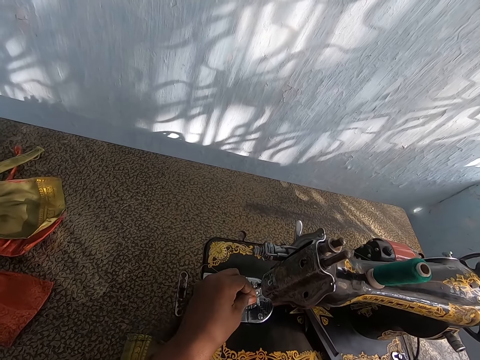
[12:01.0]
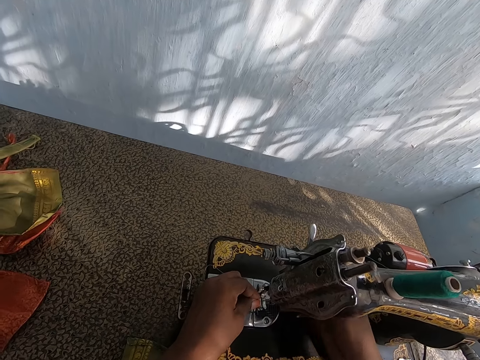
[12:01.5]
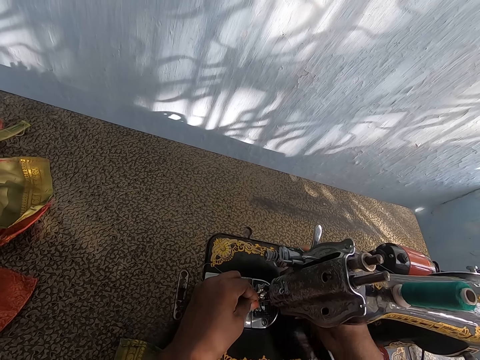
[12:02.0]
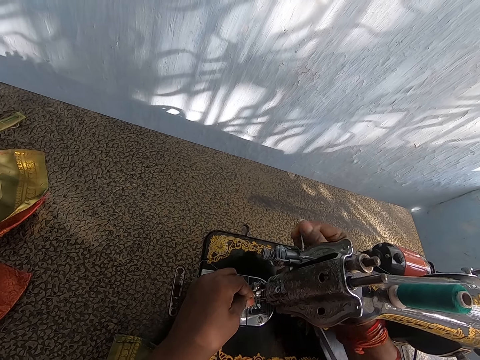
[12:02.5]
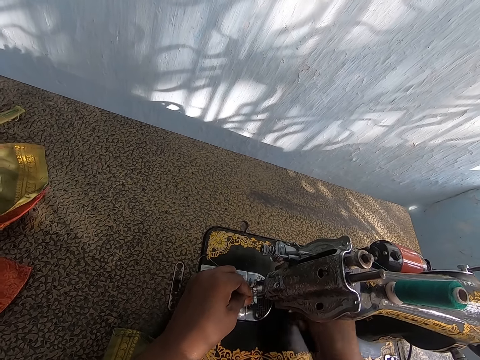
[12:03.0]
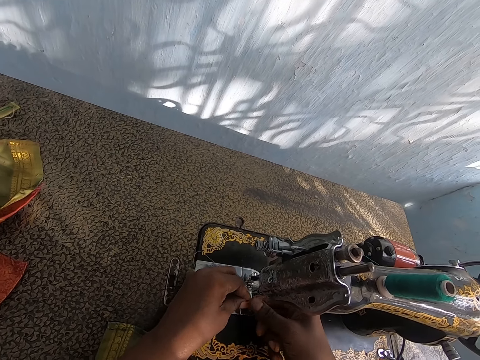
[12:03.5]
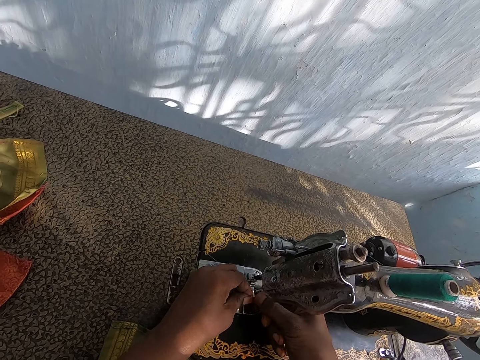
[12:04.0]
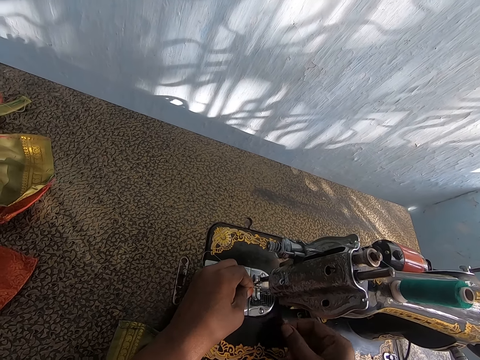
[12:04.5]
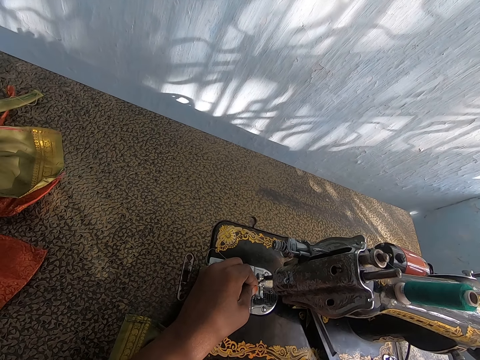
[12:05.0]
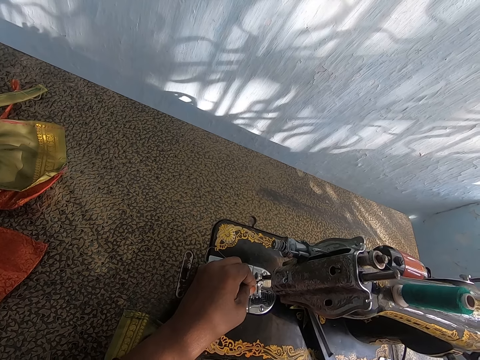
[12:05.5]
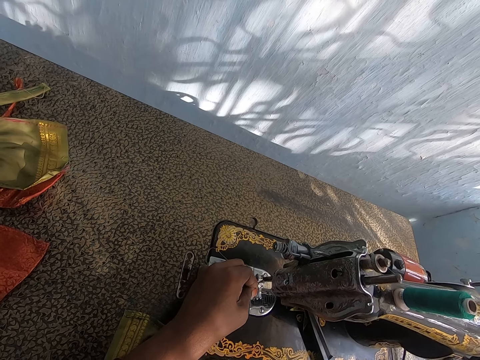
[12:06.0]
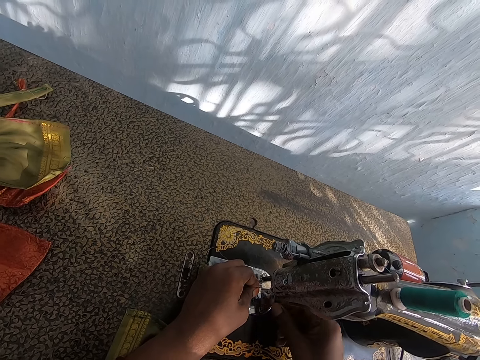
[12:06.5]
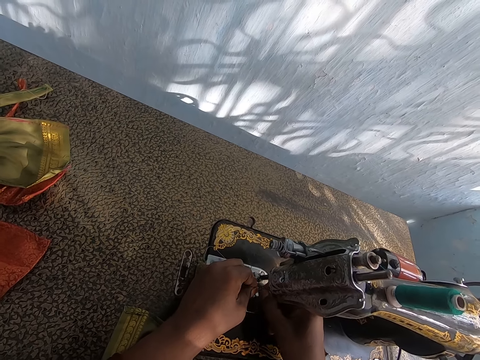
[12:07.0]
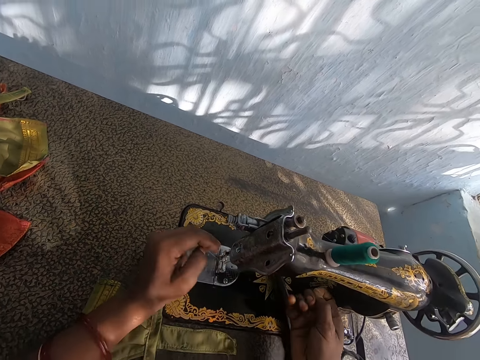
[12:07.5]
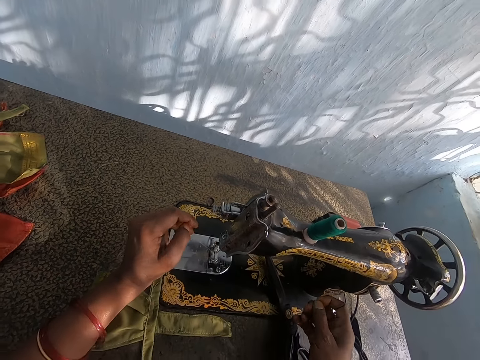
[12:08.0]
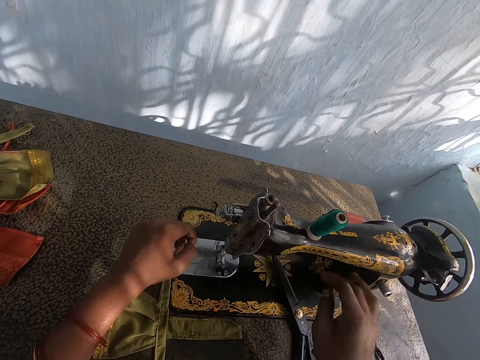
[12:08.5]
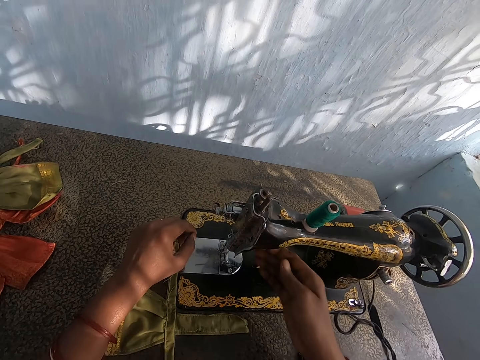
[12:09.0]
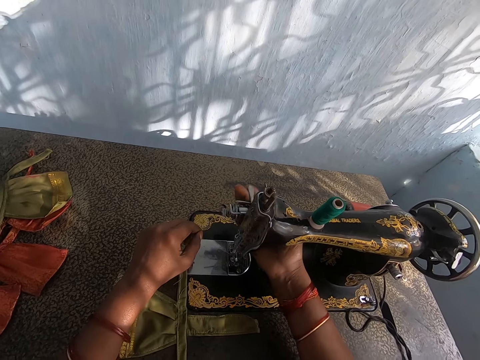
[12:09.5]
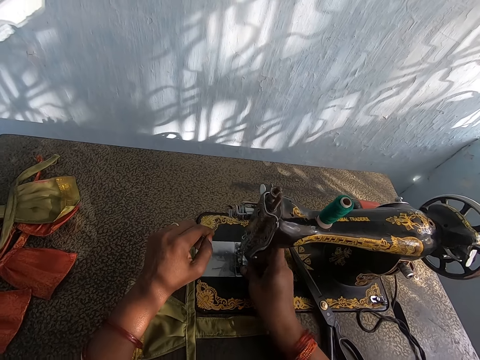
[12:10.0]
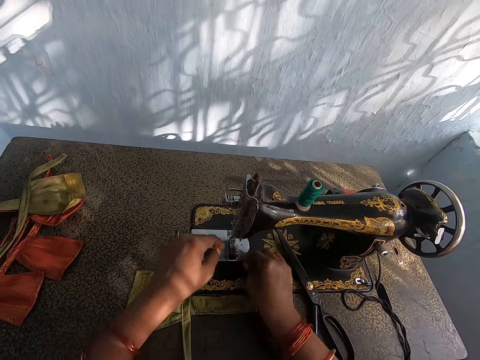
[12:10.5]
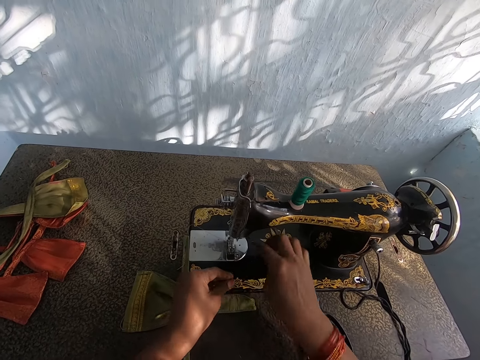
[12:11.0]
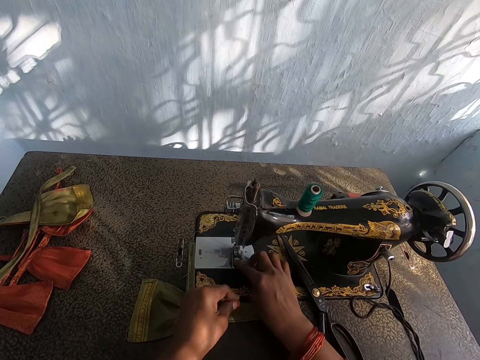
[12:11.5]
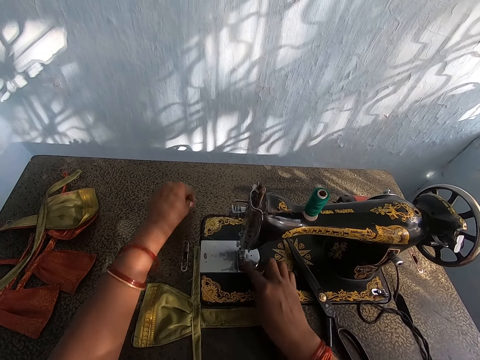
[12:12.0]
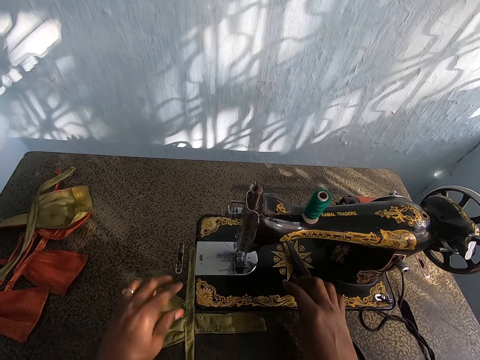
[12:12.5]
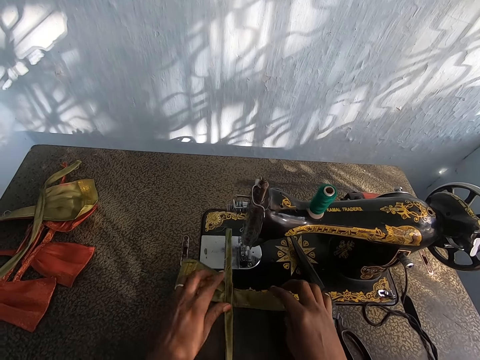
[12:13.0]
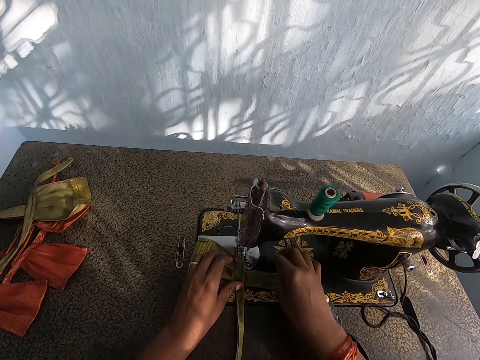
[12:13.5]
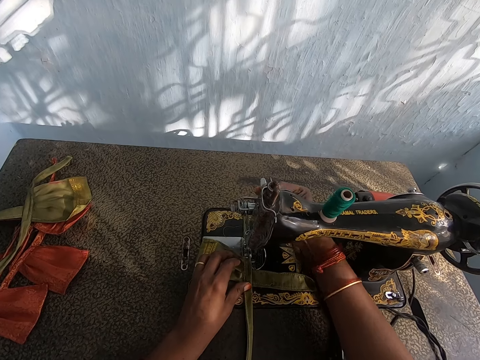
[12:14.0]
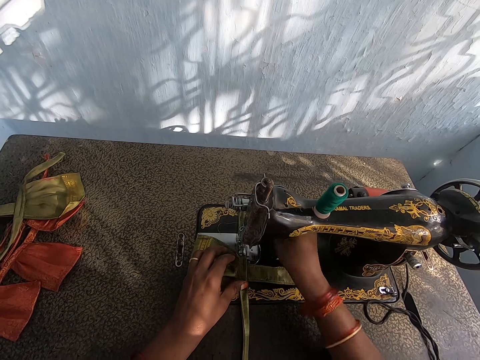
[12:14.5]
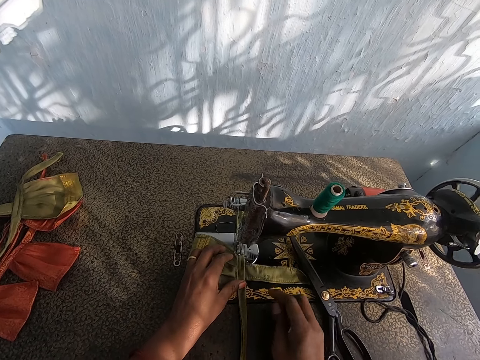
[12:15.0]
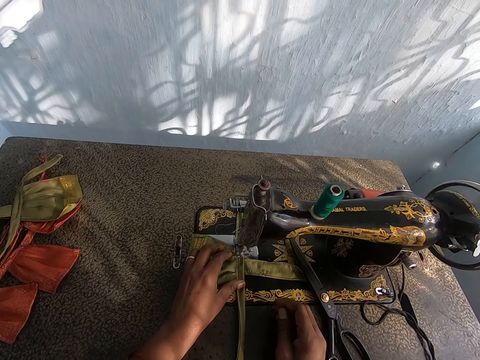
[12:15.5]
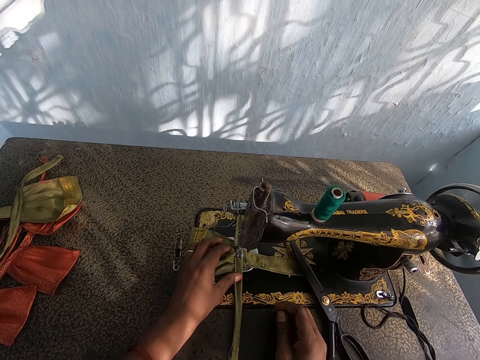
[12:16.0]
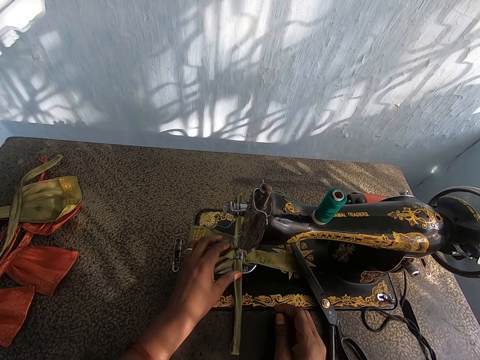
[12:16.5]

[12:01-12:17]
The camera wearer fixes a thread in the sewing machine. She puts down the needle with her right hand. She puts up the needle with her right hand. She places the fabric on the sewing machine with her hands. She puts down the needle with her right hand. She sews the fabric with the sewing machine.

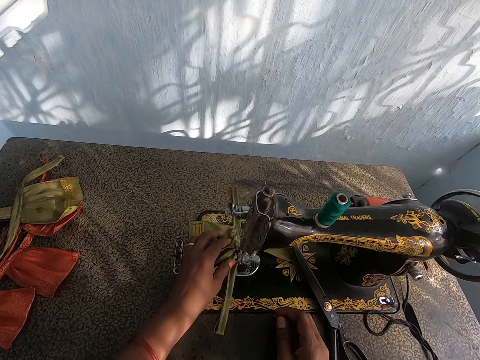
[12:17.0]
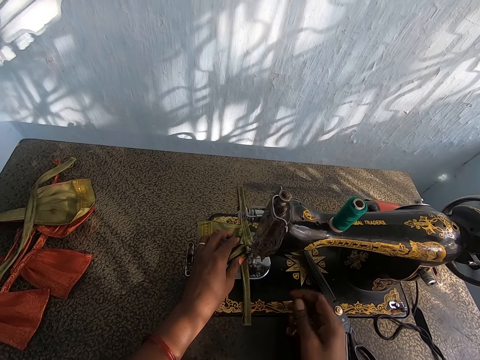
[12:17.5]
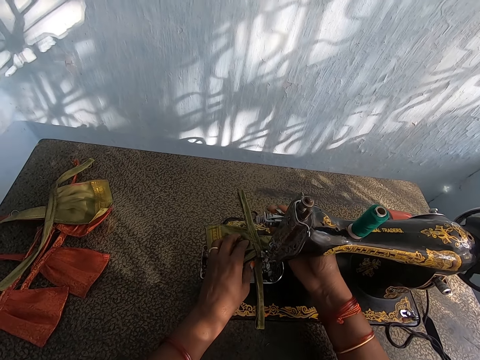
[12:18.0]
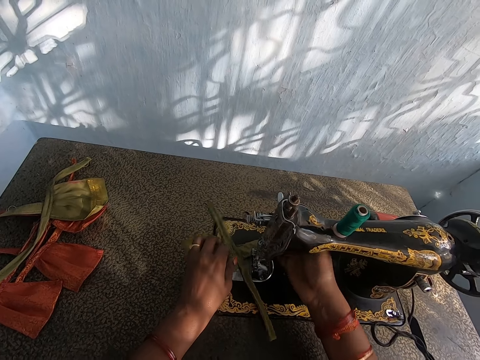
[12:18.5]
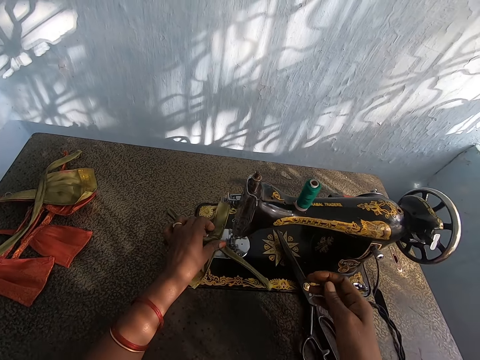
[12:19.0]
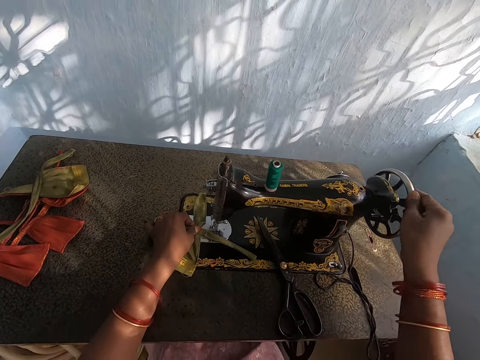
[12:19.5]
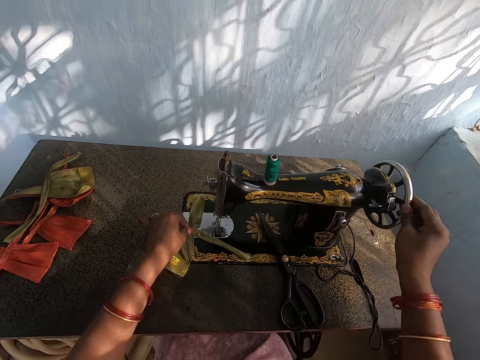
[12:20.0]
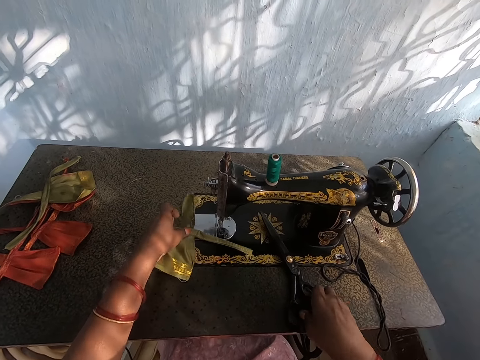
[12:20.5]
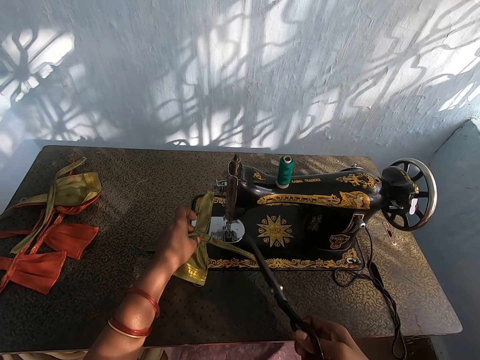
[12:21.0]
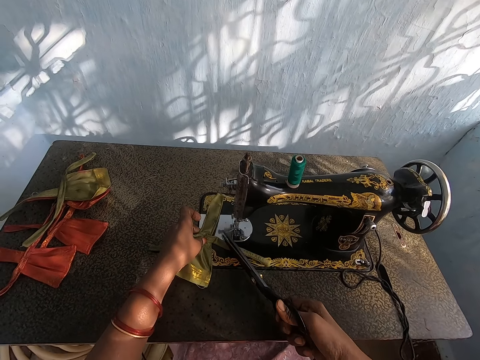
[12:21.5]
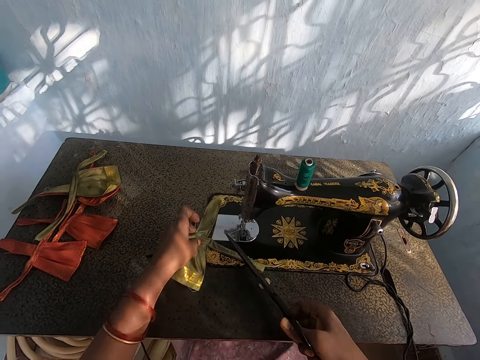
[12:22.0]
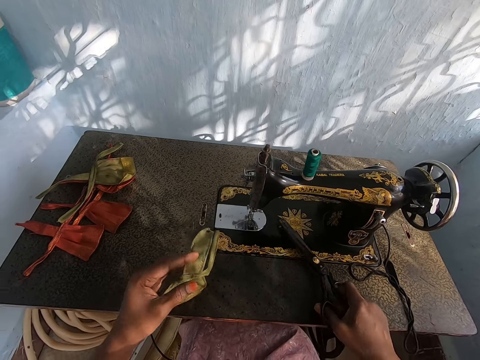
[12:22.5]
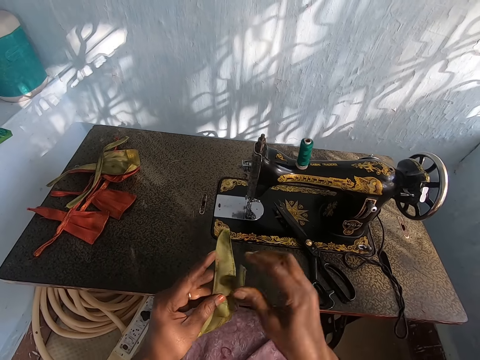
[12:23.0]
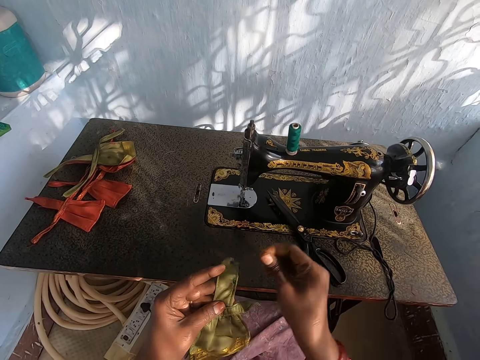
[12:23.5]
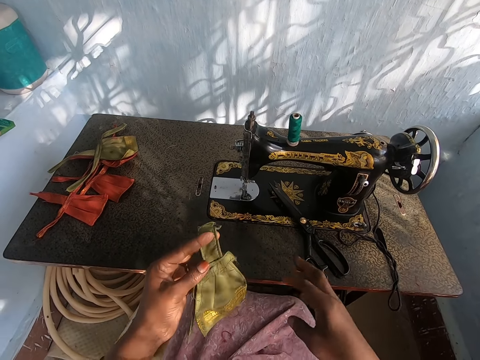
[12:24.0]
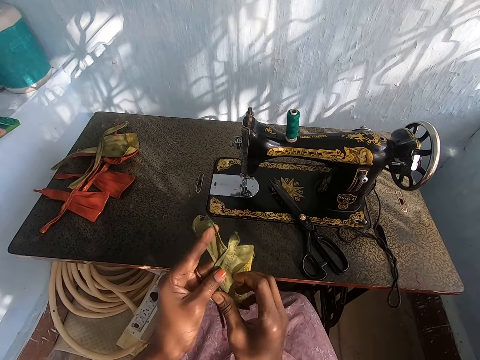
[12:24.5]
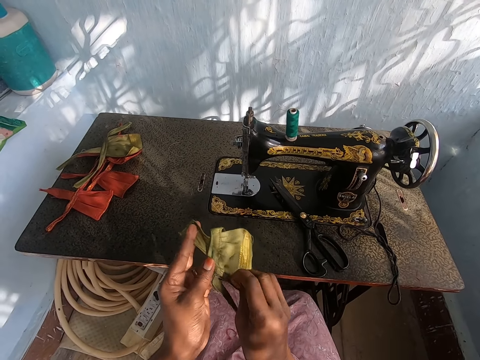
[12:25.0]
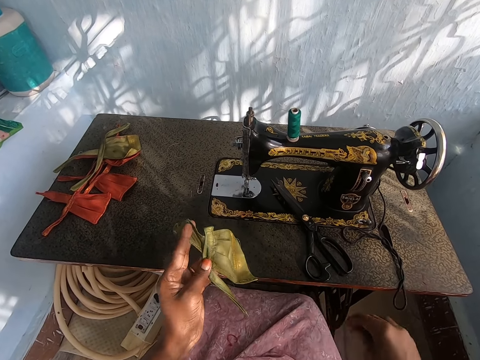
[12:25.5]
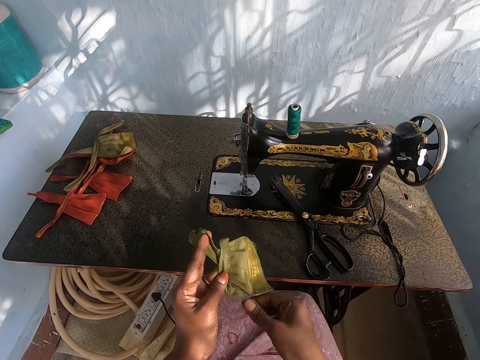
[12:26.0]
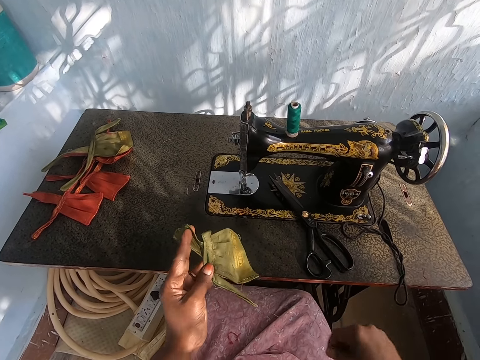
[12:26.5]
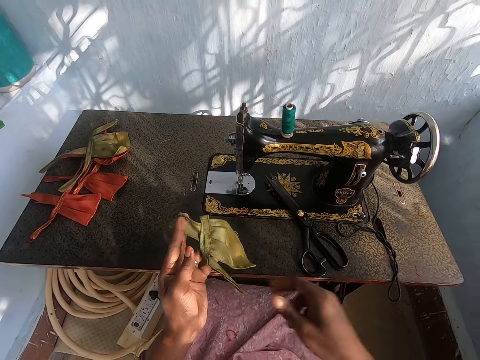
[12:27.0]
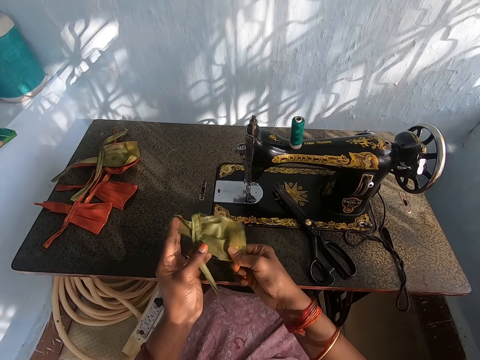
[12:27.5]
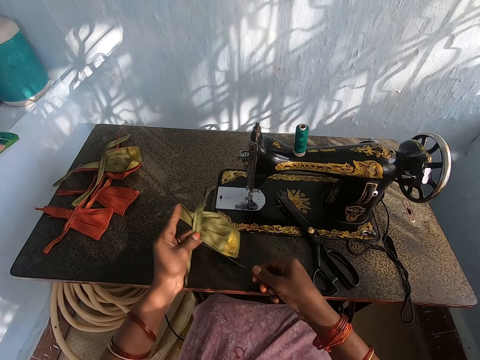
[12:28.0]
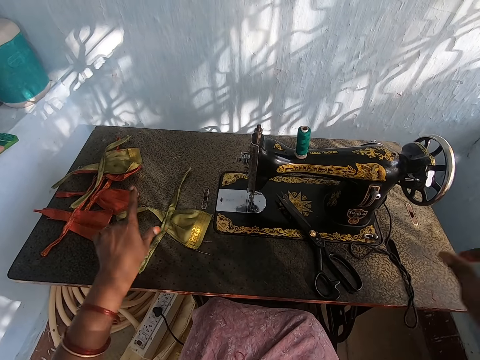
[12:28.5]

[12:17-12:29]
The camera wearer makes the piece of cloth. She puts up the needle with her right hand. She rolls the wheel on the sewing machine with her right hand. She picks up the scissors on the sewing machine with her right hand. She cuts the thread on the fabric with the scissors in her right hand. She makes the cloth. She drops the scissors on the sewing machine with her right hand. She removes thread from the fabric with both hands. She drops the fabric in her left hand on the sewing machine.
